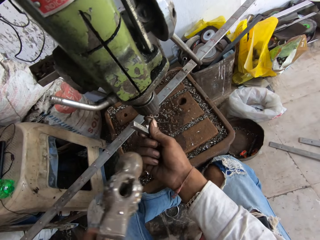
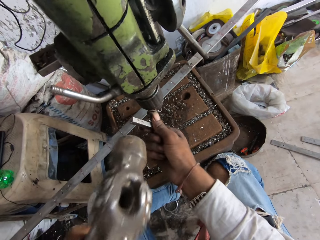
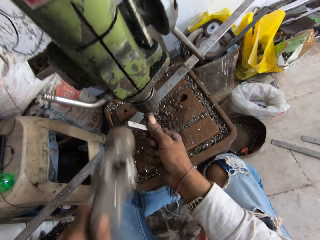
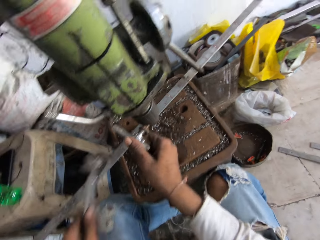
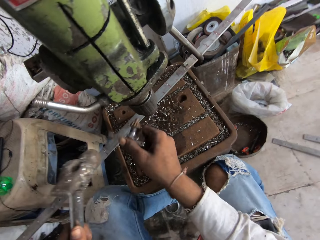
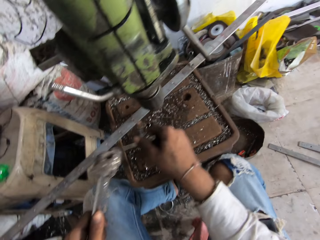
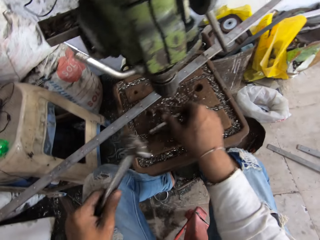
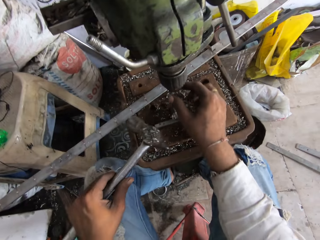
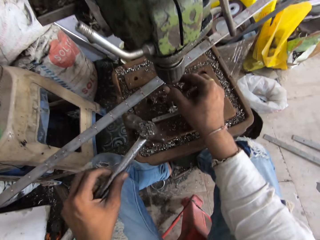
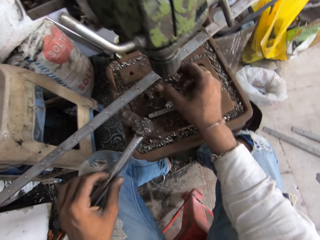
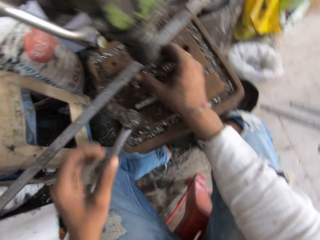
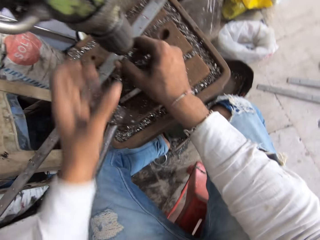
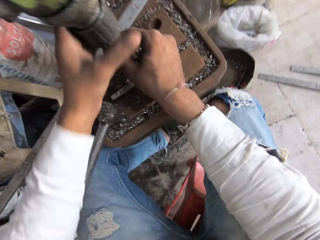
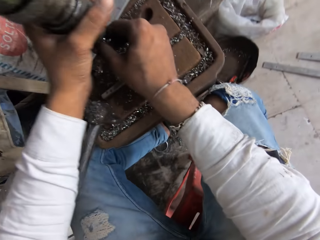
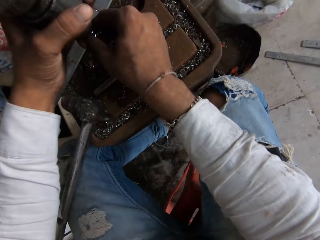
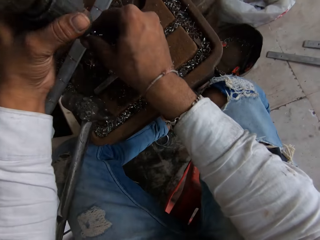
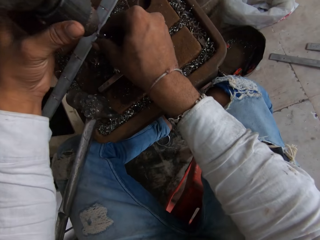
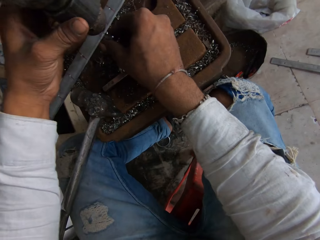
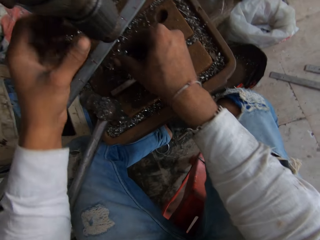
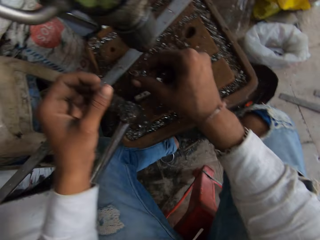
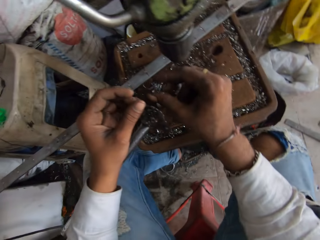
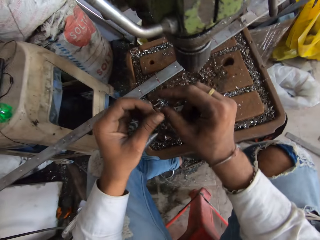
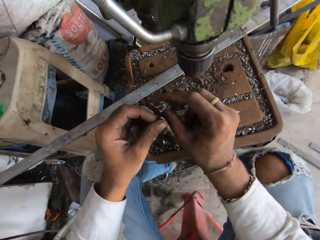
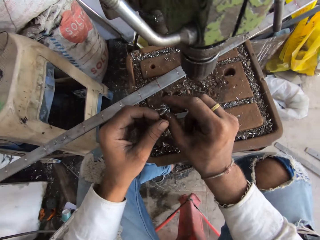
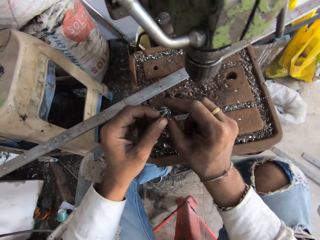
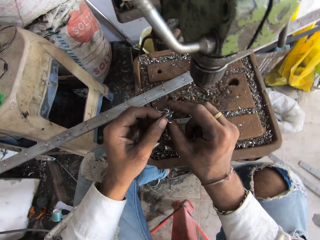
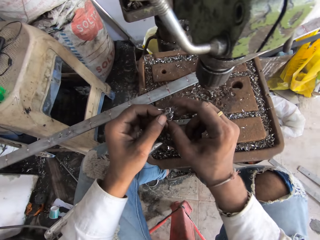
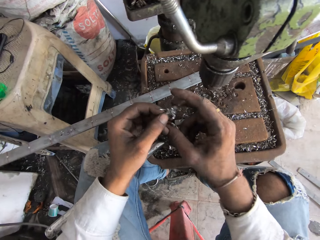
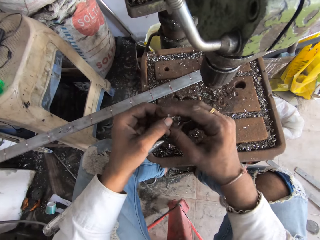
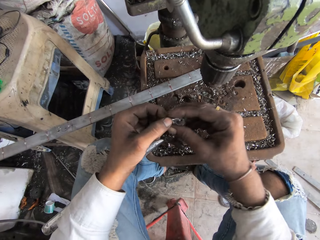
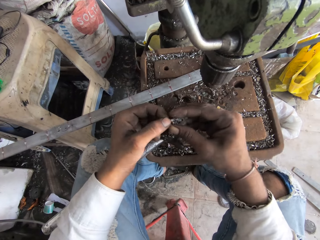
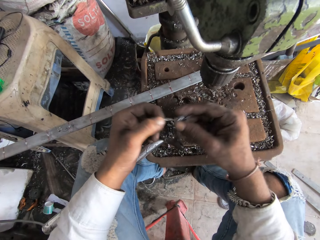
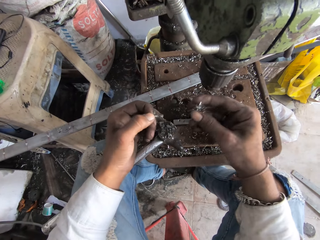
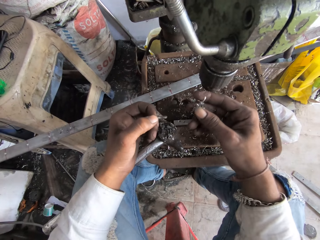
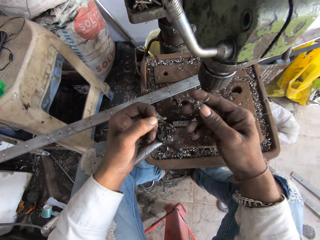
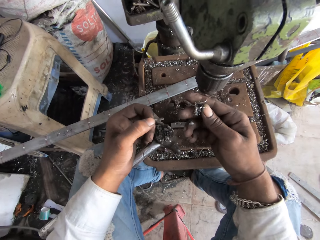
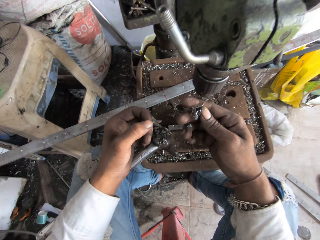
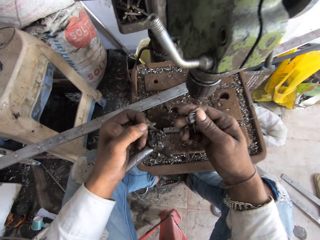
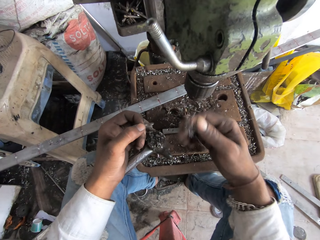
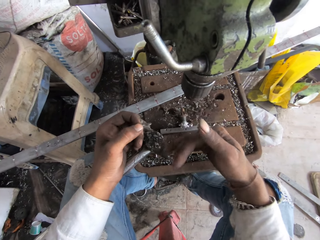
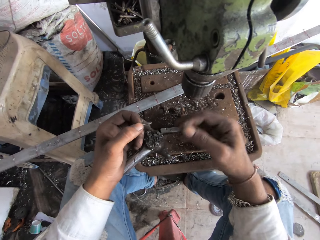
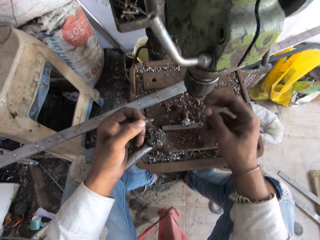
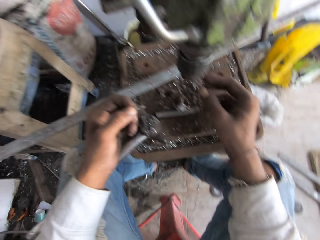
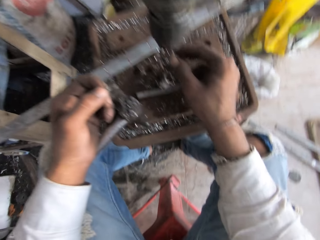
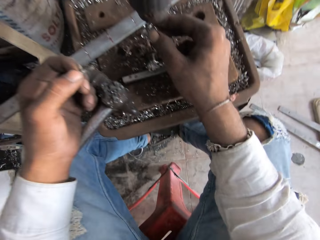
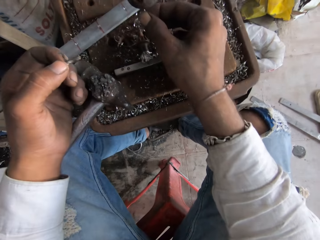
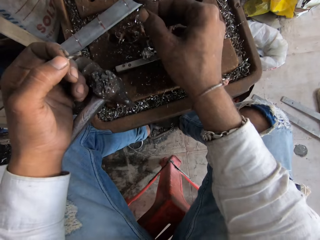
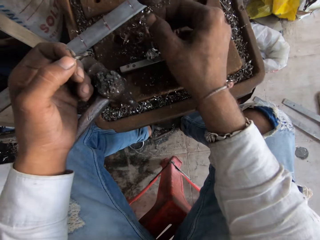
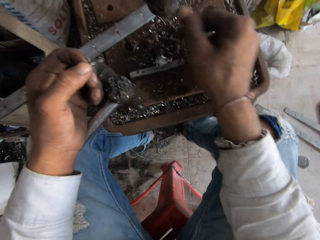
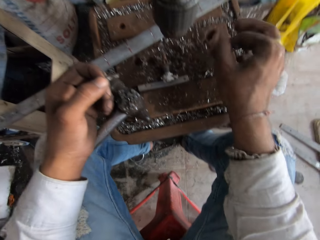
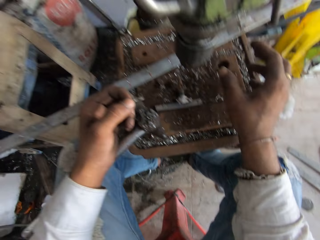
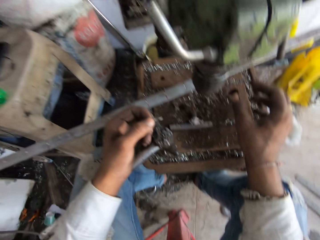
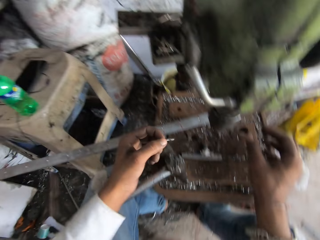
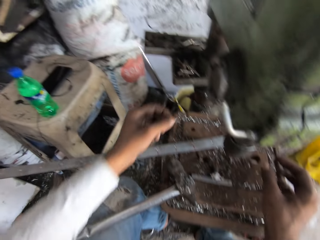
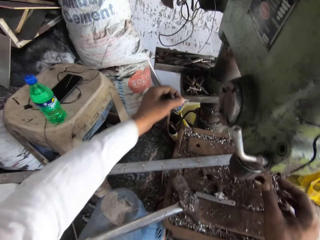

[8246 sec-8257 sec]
The camera wearer drops the iron. They remove pieces of metal or steel from the drill machine. They separate the steel. They drop the steel down. They move hands.

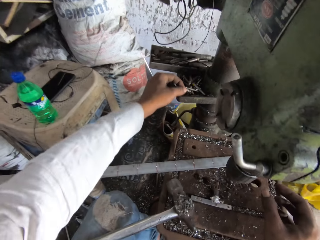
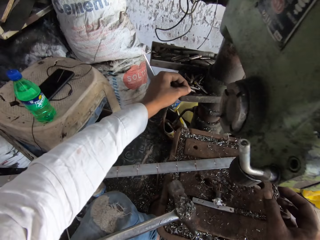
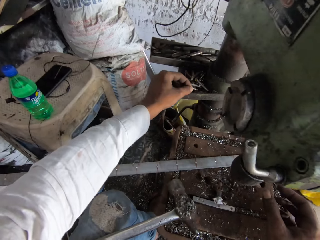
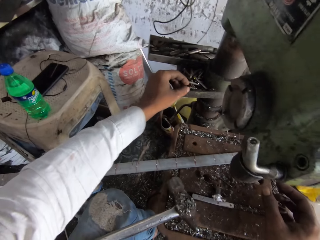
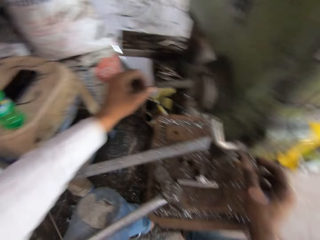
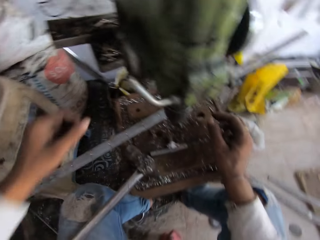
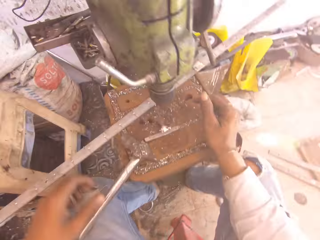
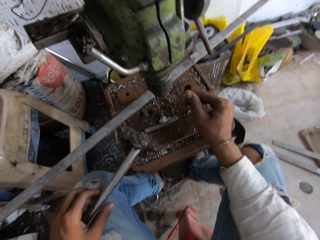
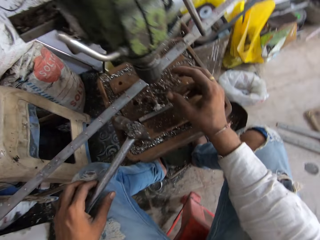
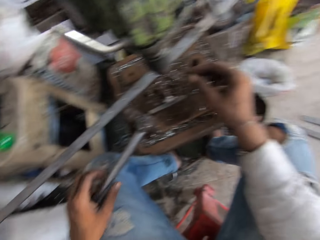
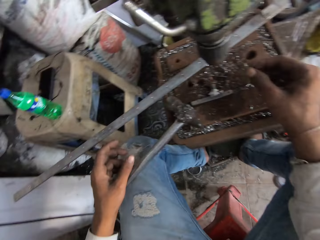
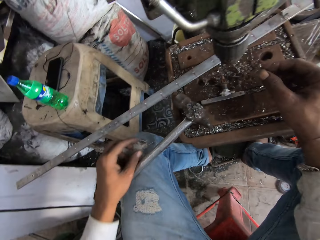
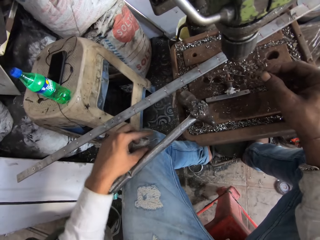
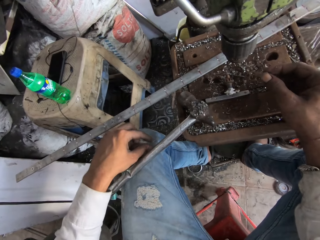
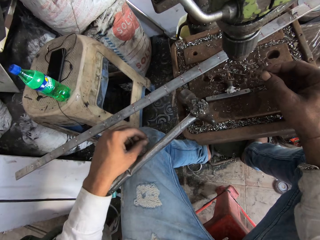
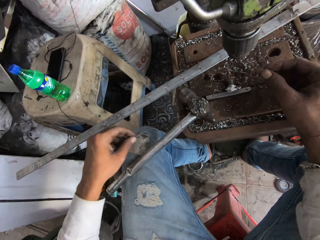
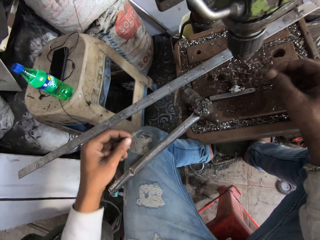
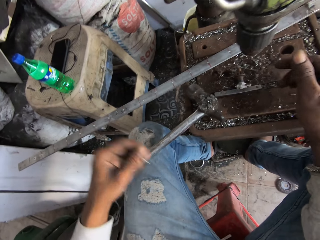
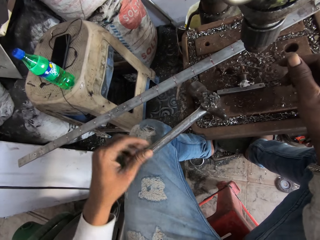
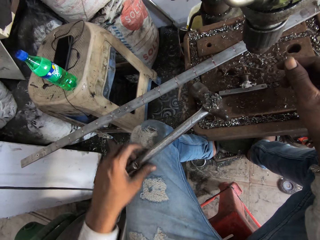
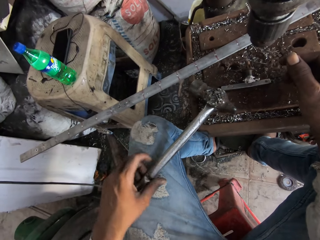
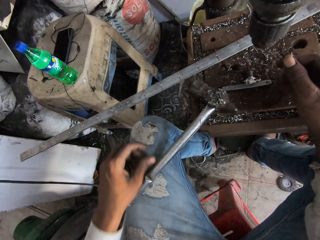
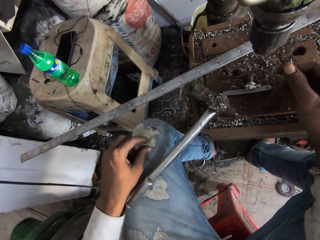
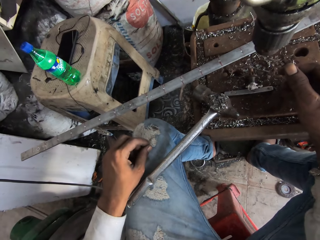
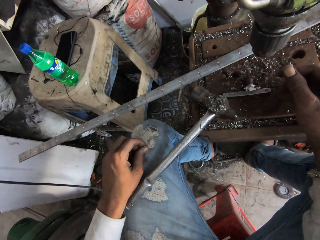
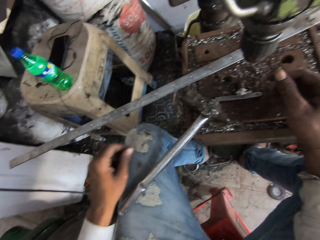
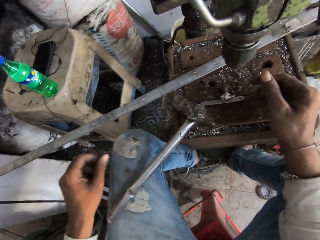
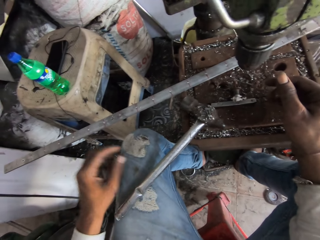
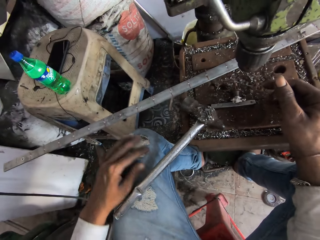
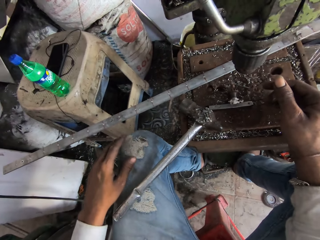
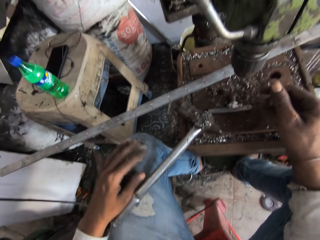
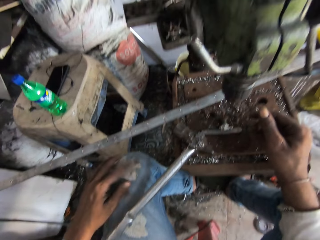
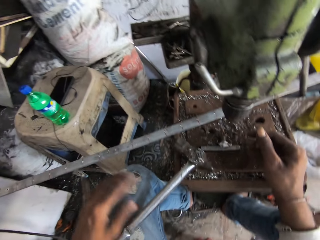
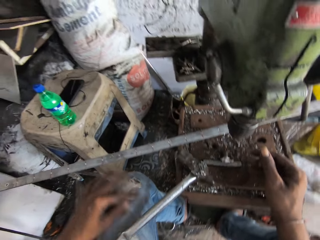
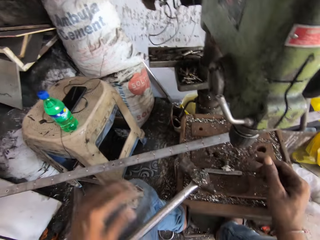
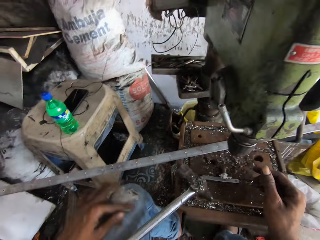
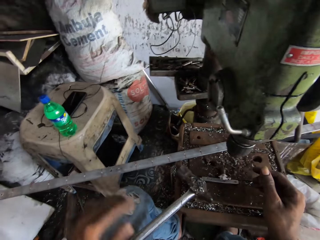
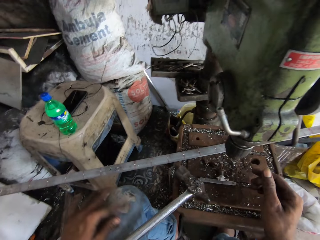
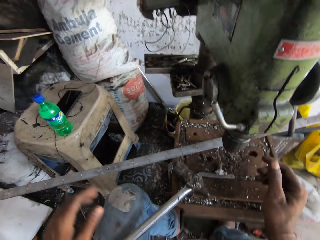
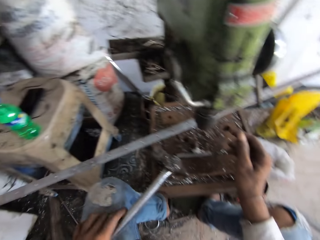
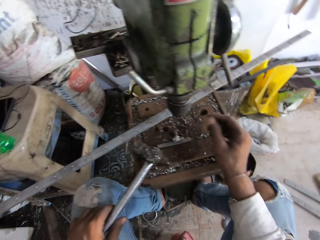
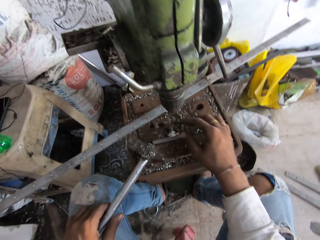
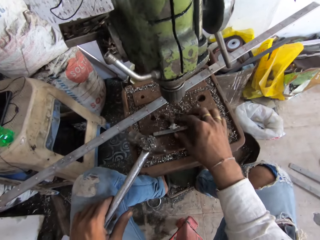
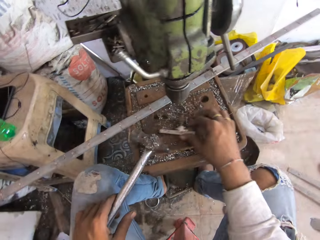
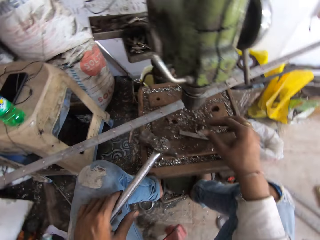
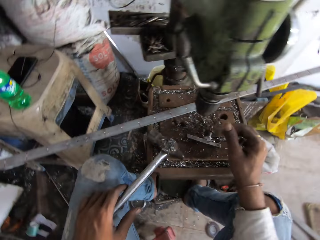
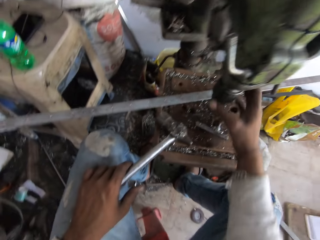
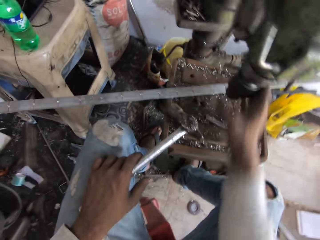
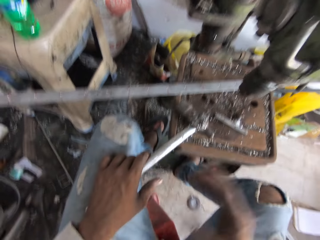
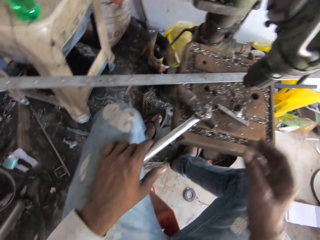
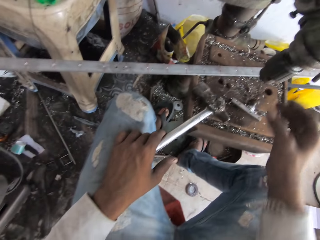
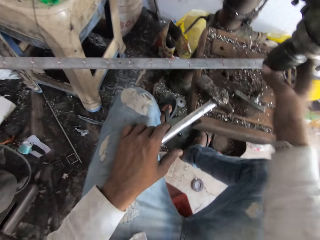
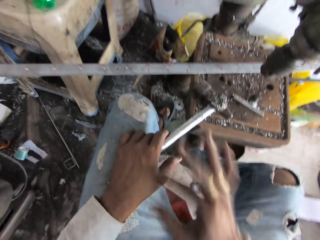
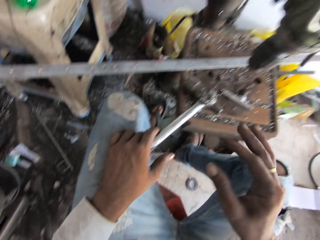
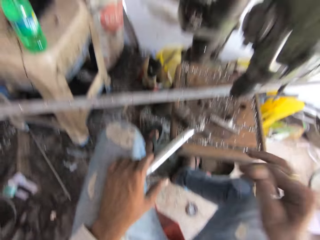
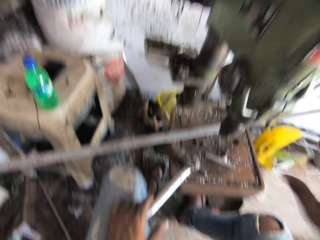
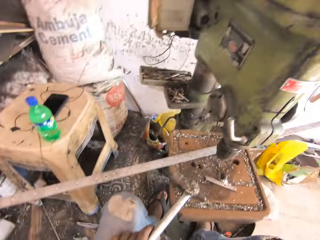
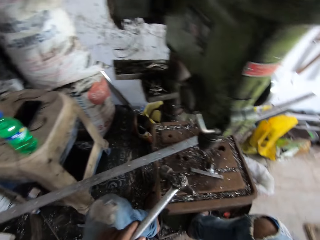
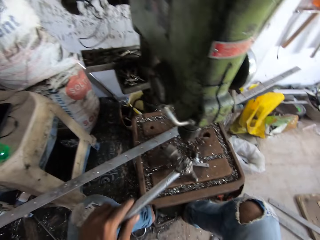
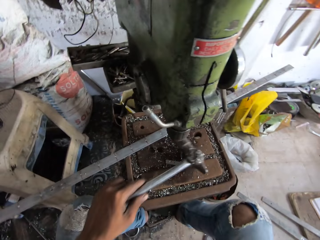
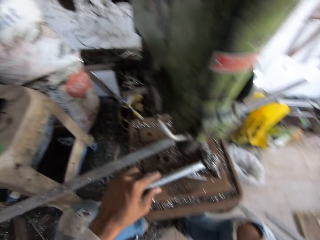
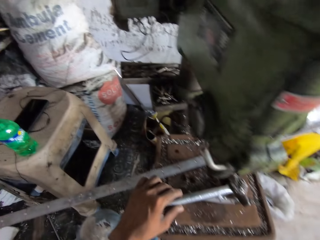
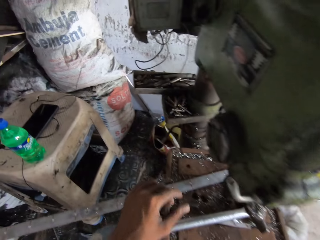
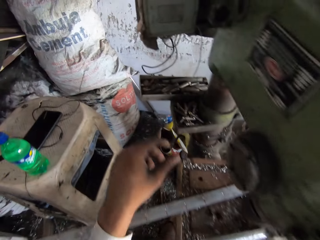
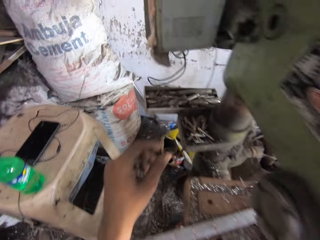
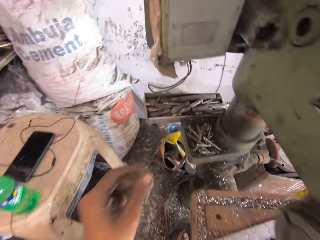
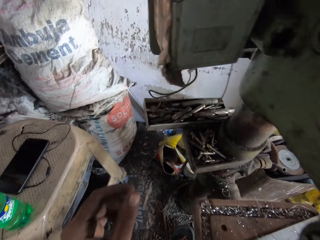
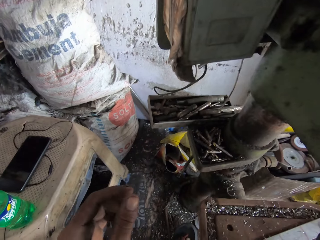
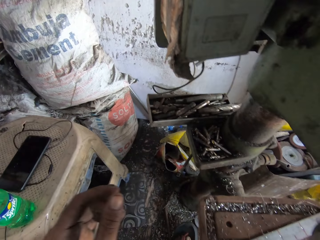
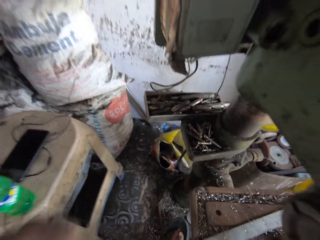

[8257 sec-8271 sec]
The camera wearer puts the steel down. They look around. They wipe the trouser. They move a hand. They move the metal. They adjust the drill press machine. They move the hammer.
